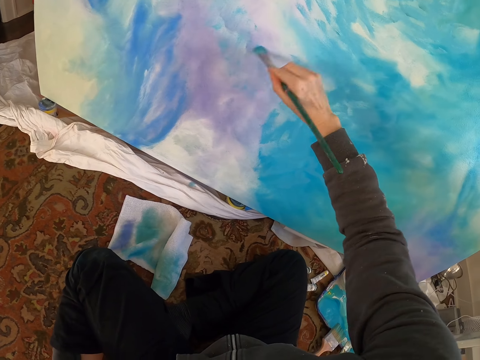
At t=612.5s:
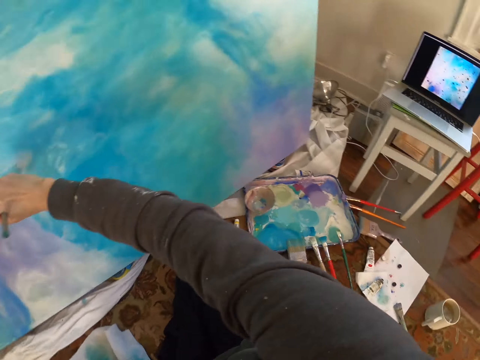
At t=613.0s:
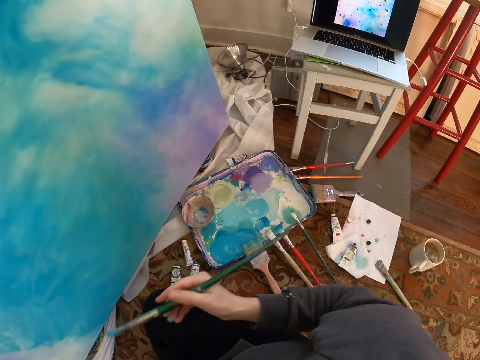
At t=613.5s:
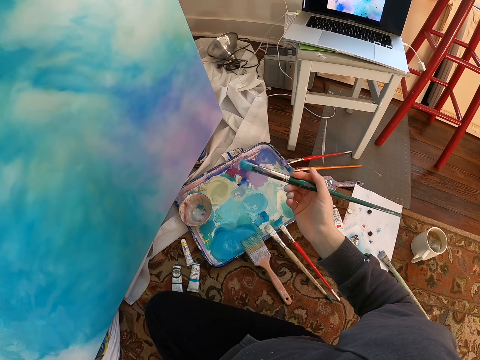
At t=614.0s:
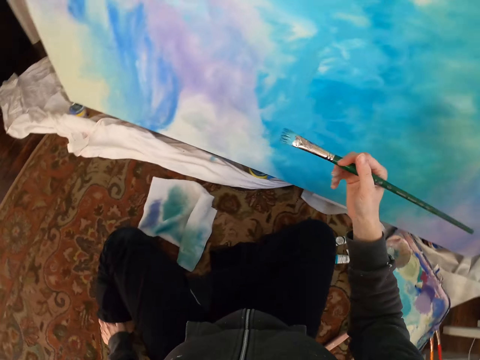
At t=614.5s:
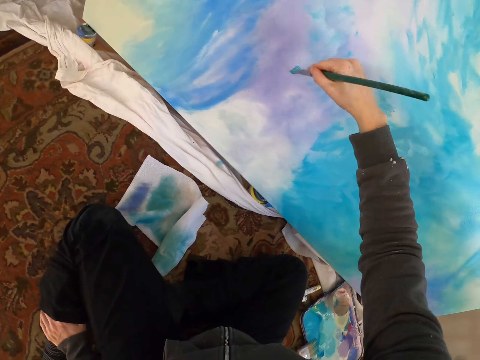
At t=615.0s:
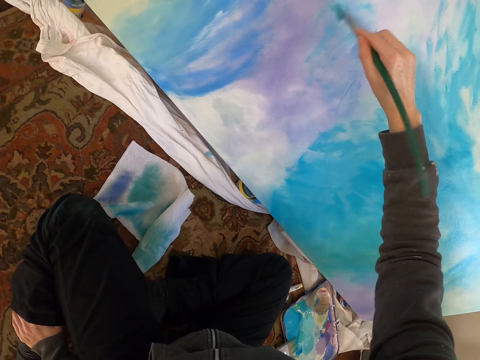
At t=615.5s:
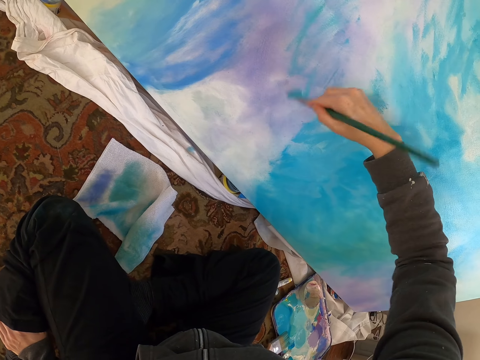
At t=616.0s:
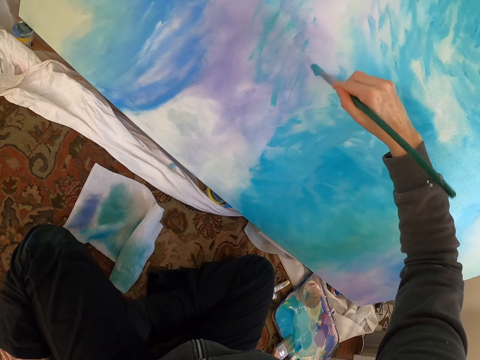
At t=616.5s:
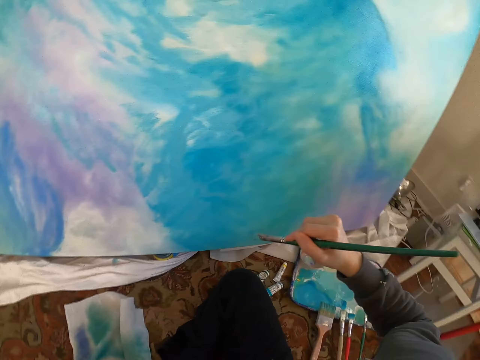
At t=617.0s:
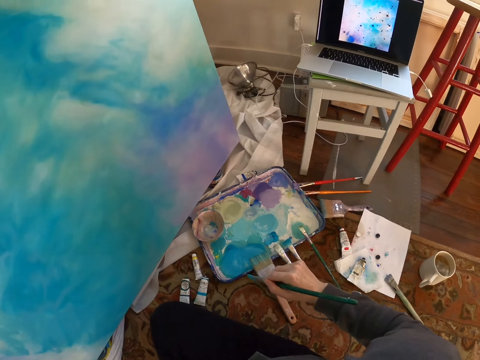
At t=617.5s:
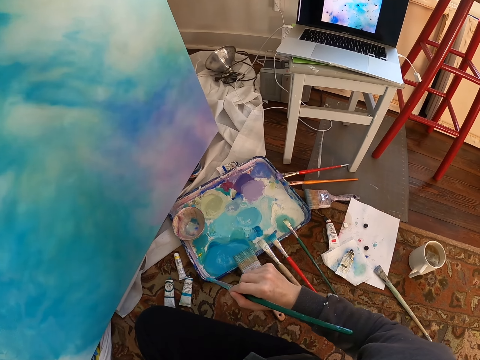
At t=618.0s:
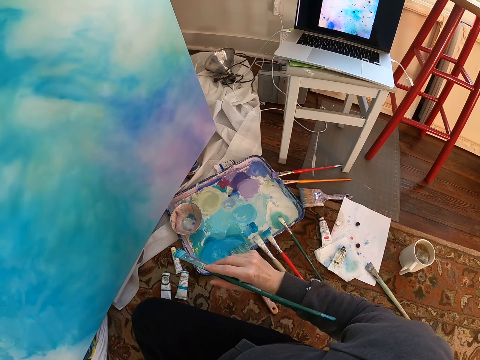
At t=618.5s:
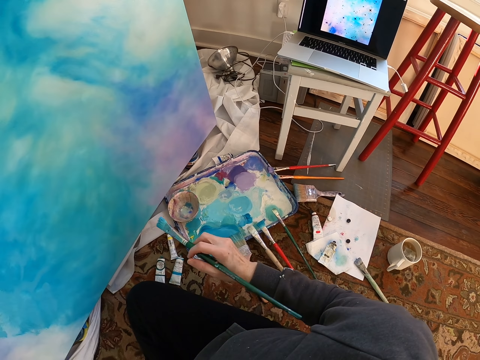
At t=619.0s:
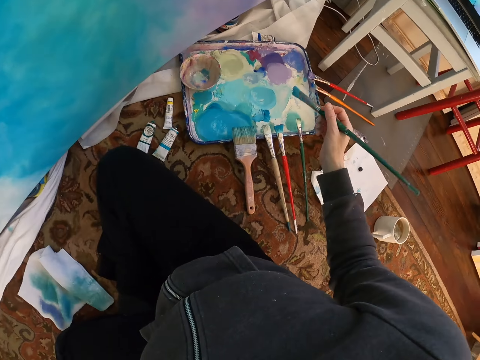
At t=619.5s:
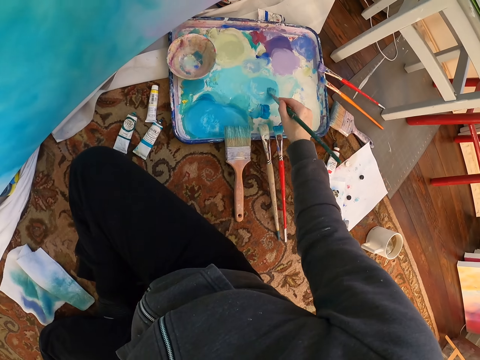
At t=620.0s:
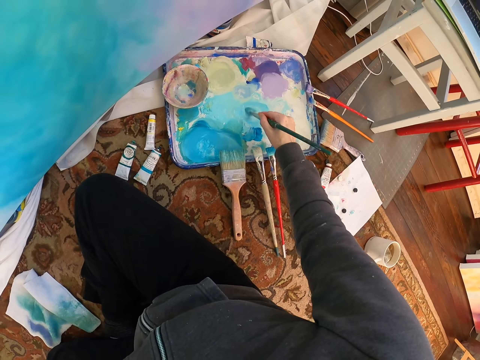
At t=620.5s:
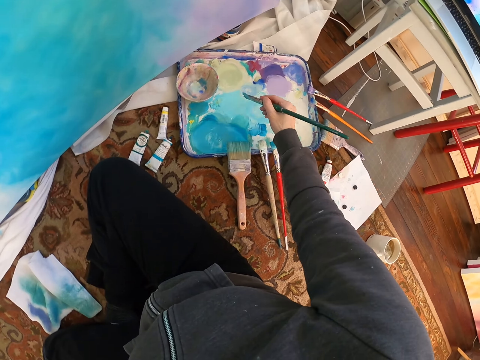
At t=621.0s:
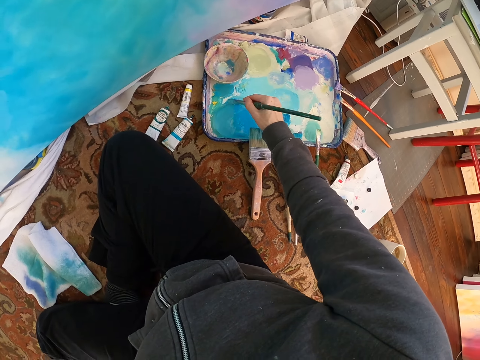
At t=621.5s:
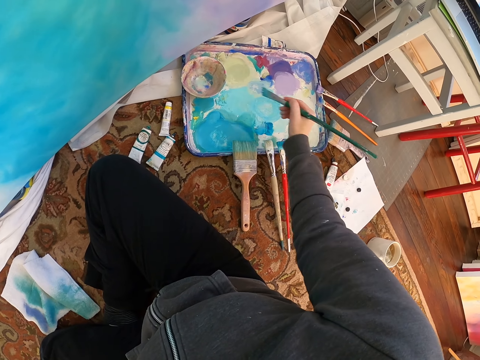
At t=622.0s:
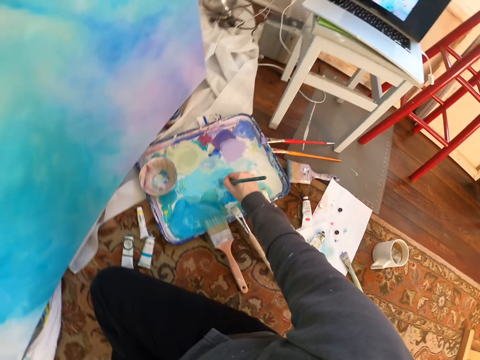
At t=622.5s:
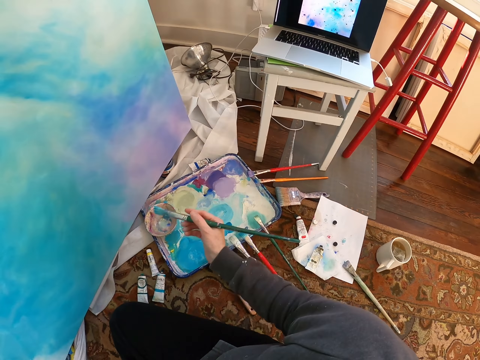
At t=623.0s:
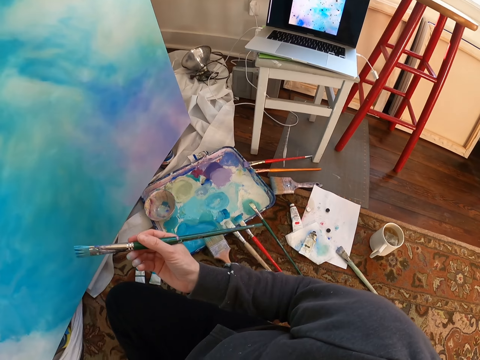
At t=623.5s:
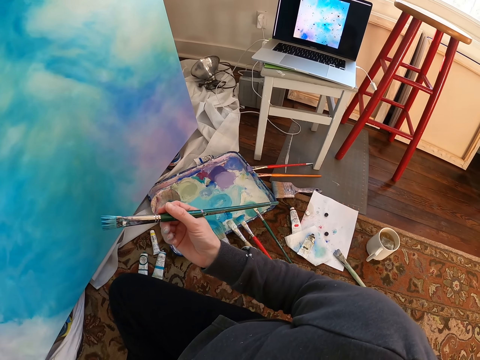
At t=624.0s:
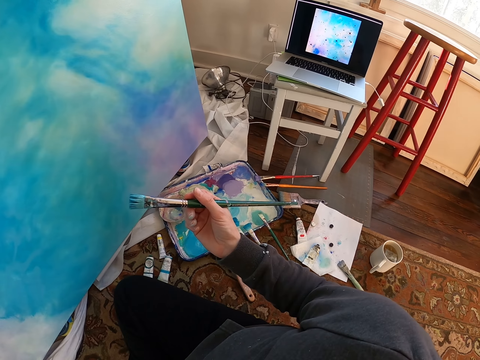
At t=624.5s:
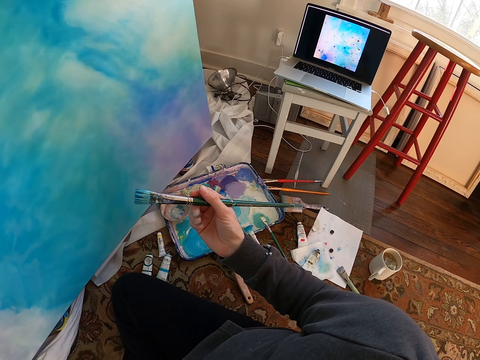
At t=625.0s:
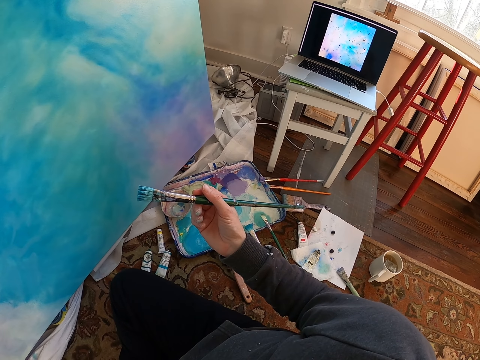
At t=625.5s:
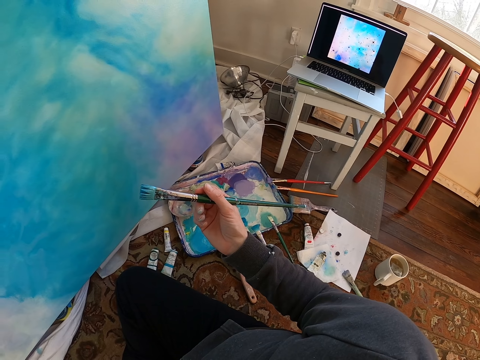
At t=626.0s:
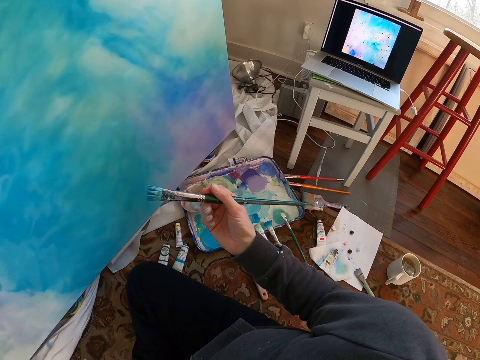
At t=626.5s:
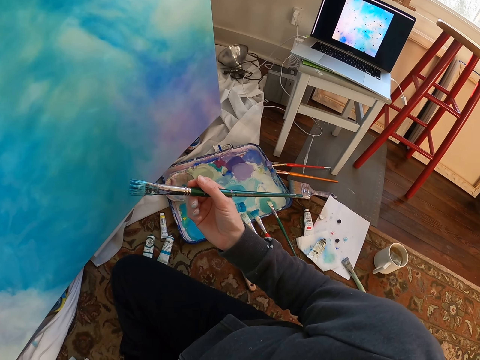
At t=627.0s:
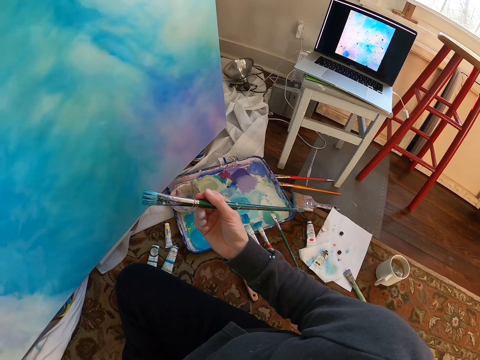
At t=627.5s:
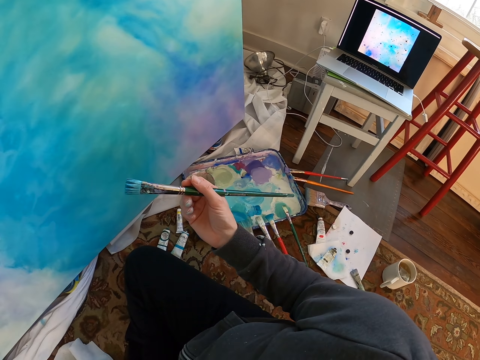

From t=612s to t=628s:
The camera wearer stares at a laptop. They lift a brush. They paint the painting. They lift the brush. They stare at the laptop. They dip the paint brush in paint. They stare at the laptop. They look at the painting.

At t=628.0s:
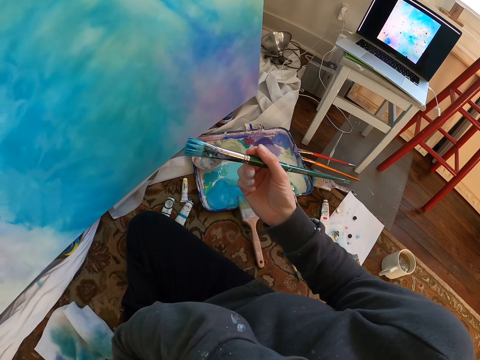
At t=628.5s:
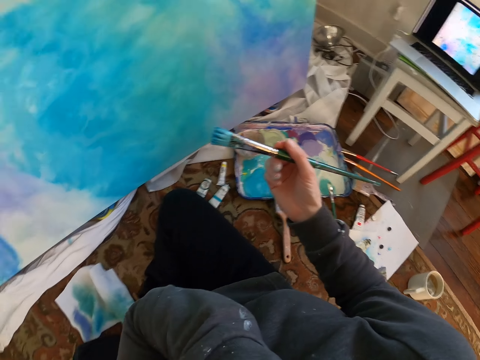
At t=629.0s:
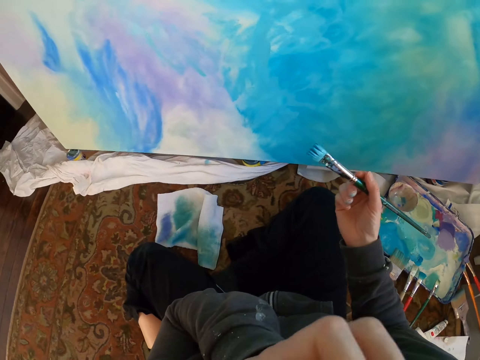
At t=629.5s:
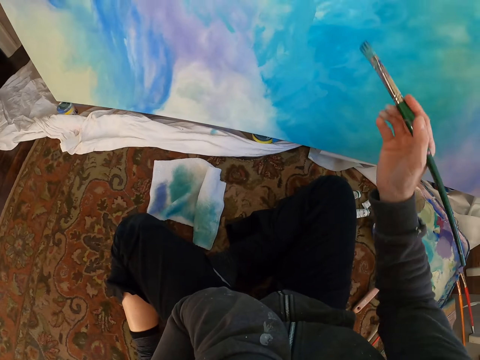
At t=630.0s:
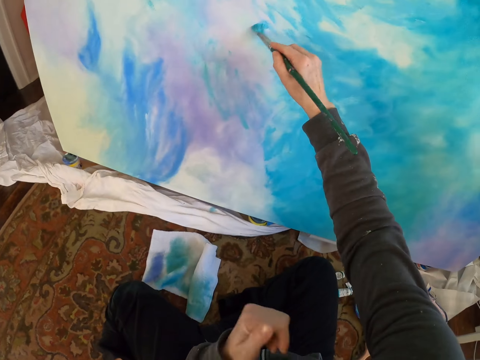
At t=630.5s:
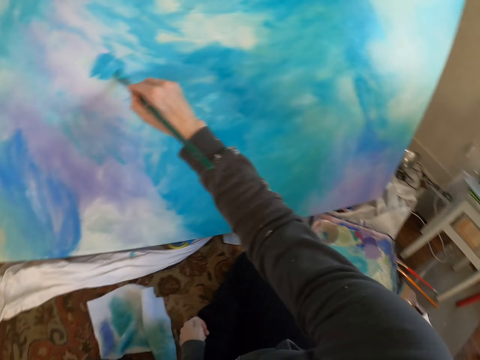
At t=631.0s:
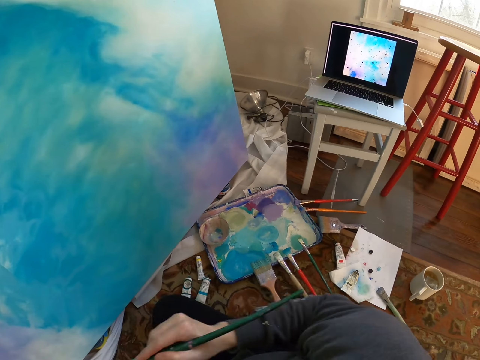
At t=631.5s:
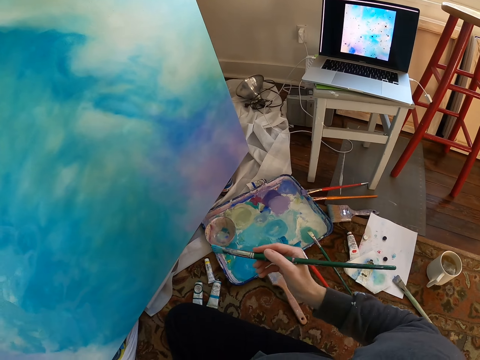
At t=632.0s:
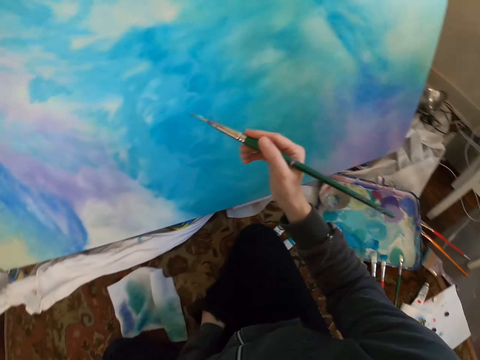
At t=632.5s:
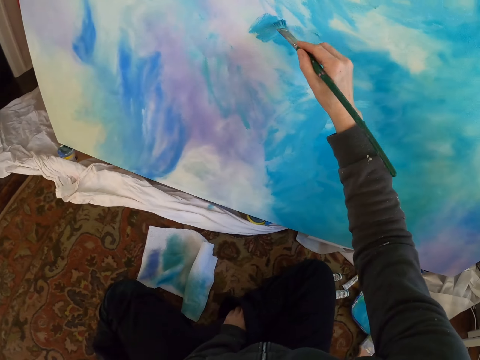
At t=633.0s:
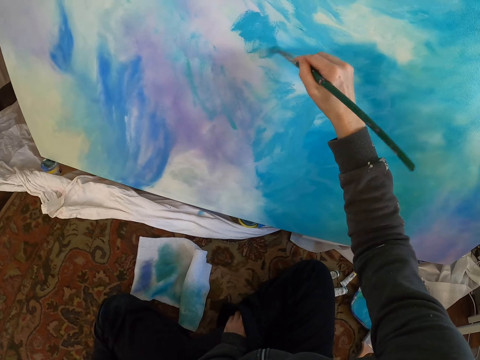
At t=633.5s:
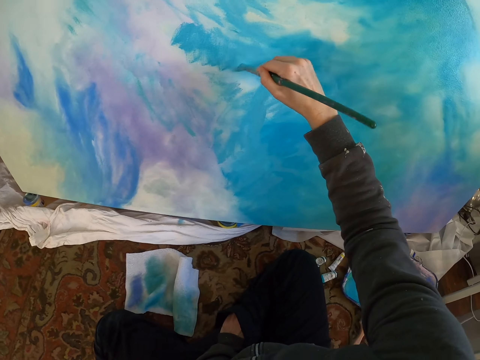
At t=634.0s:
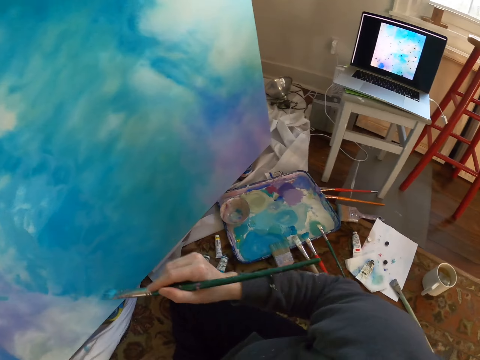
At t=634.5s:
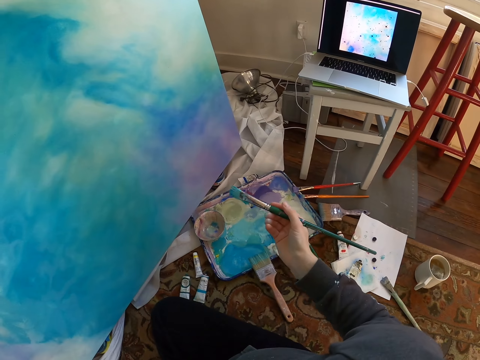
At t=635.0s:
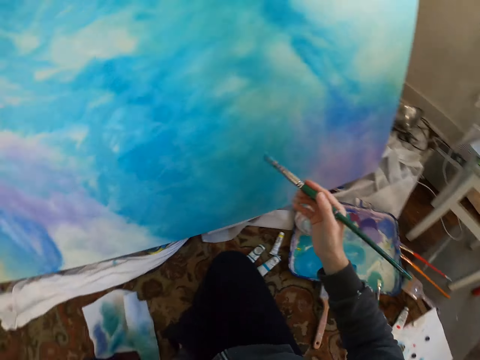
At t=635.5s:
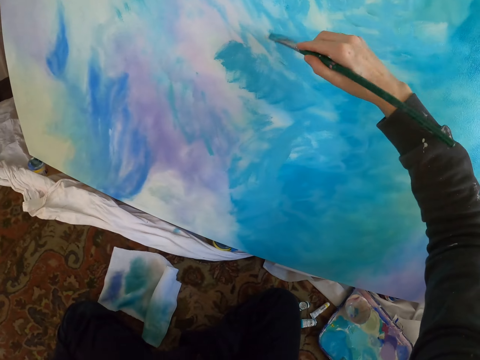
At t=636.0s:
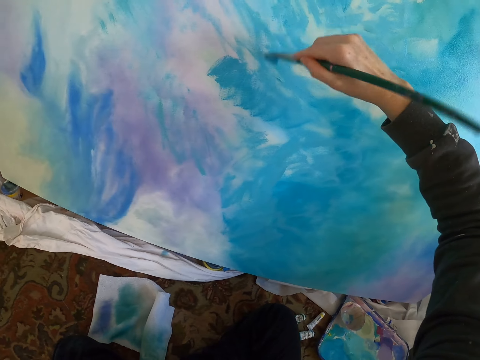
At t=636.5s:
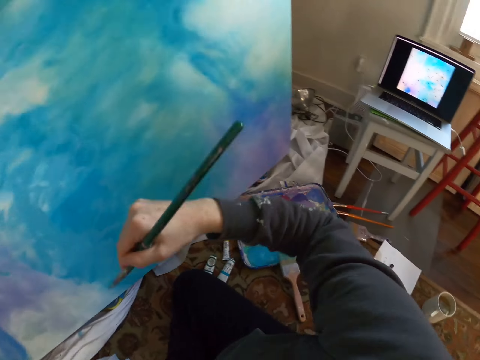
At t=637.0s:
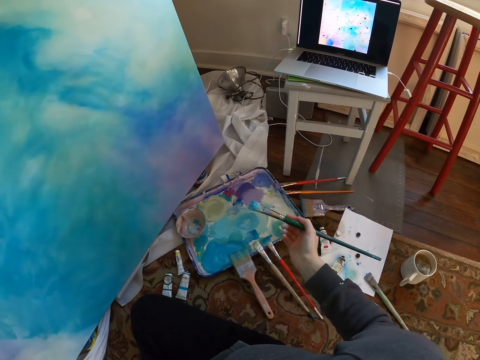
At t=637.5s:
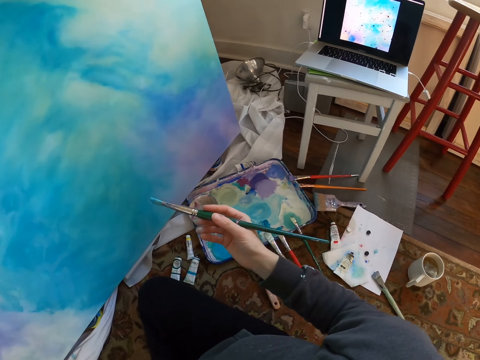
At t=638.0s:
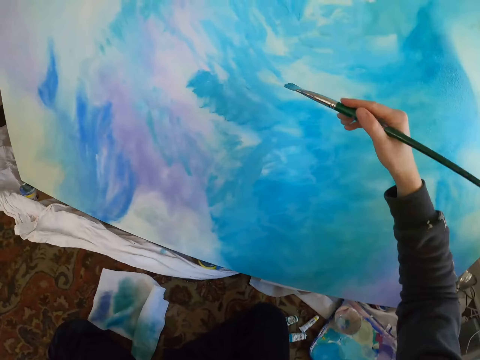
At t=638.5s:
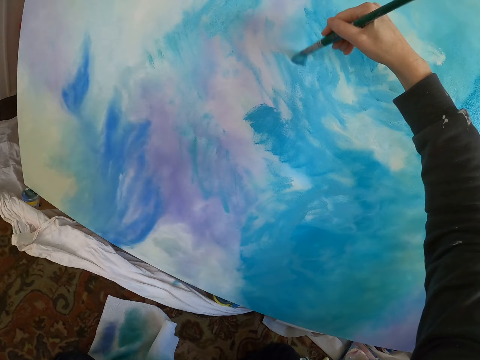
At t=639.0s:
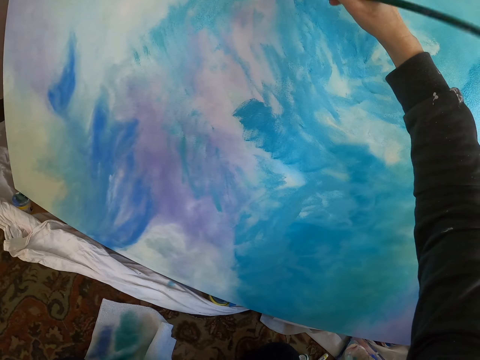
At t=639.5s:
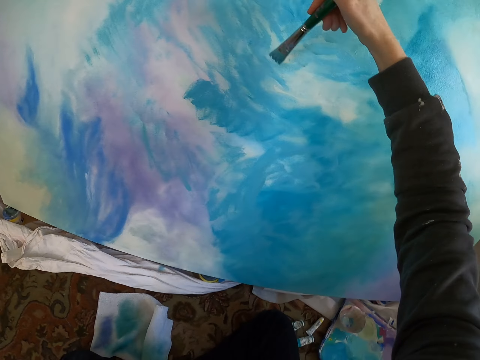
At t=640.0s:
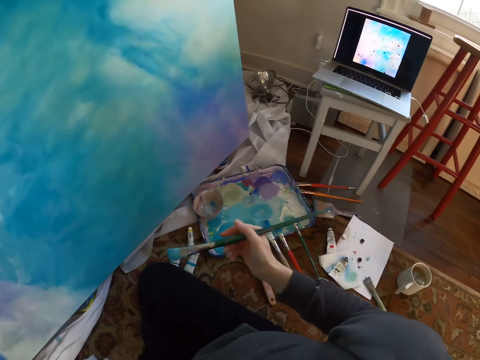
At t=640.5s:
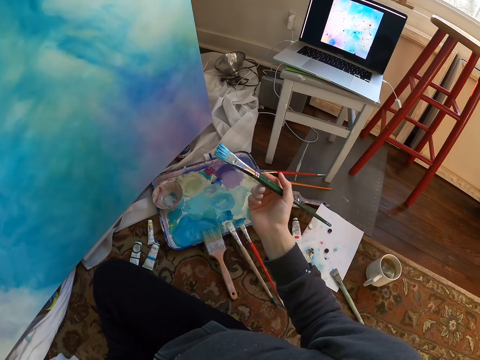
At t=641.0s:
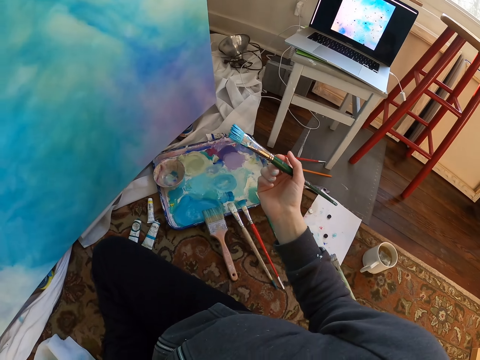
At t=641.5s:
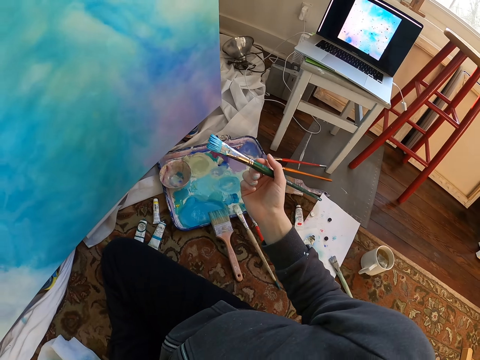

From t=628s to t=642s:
The camera wearer paints the painting. They stare at a laptop and lift the brush. They paint the painting. They stare at the laptop and lift the brush. They paint the painting. They lift the brush. They paint the painting. They lift the brush. They stare at the laptop.
